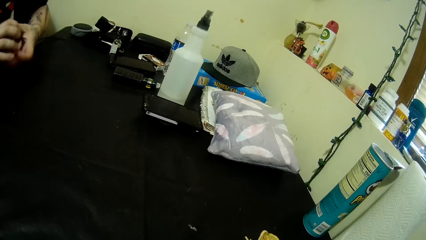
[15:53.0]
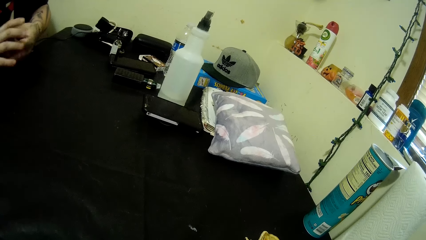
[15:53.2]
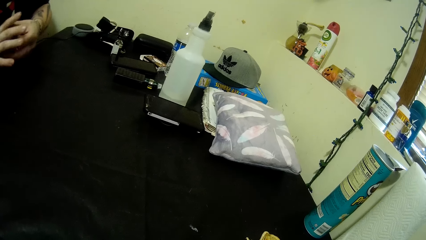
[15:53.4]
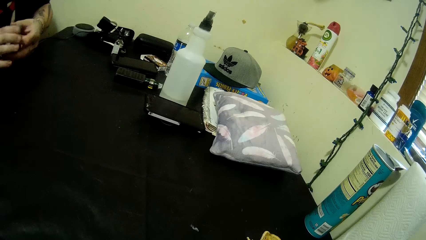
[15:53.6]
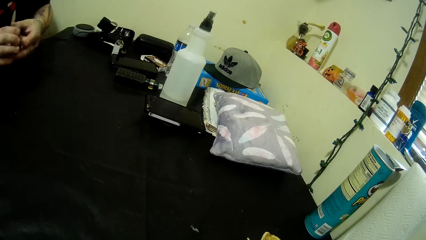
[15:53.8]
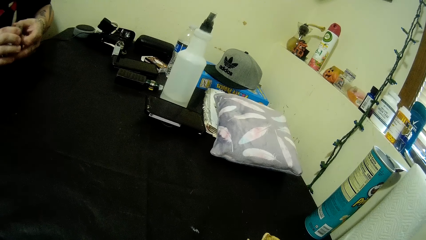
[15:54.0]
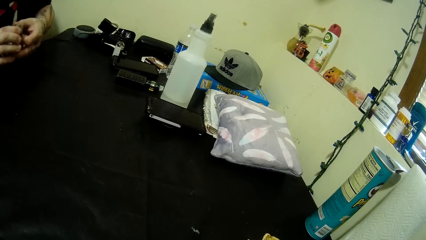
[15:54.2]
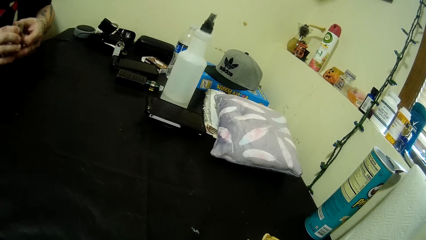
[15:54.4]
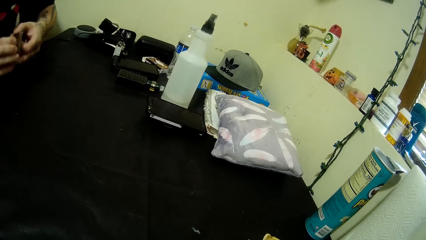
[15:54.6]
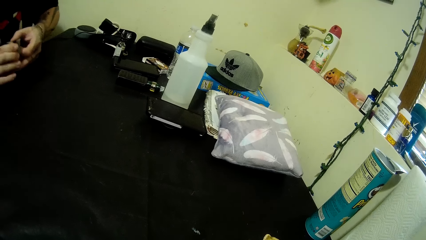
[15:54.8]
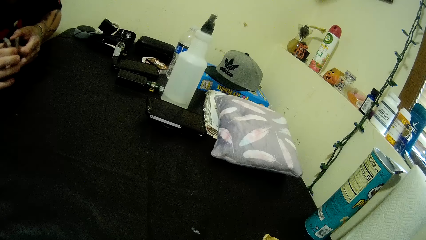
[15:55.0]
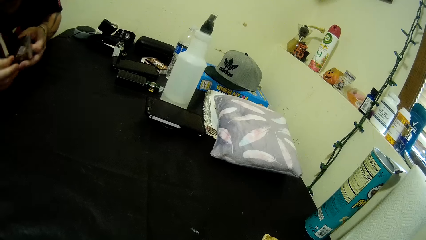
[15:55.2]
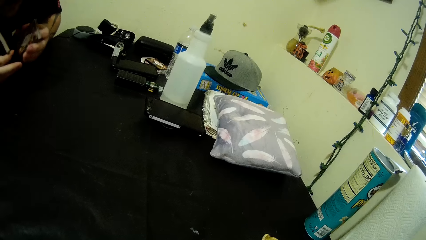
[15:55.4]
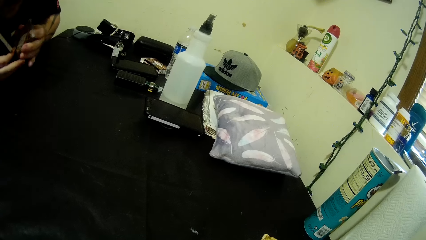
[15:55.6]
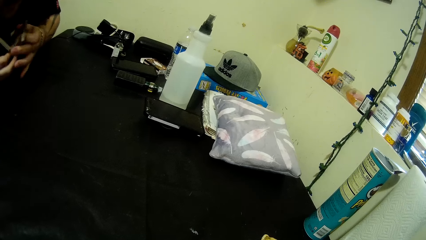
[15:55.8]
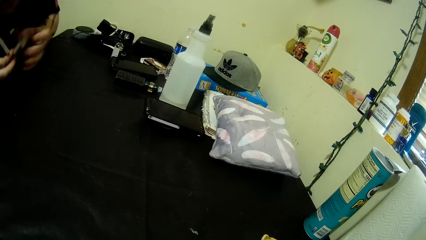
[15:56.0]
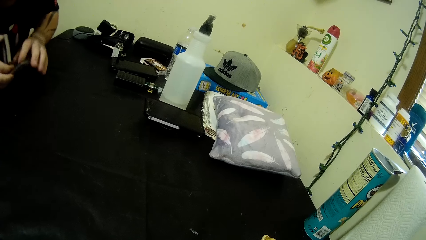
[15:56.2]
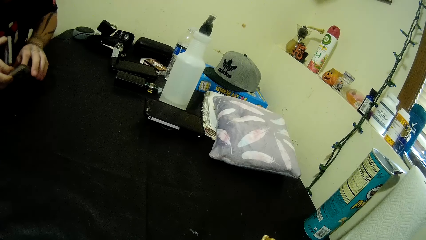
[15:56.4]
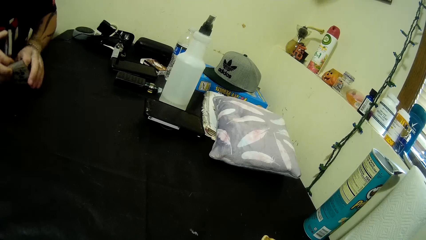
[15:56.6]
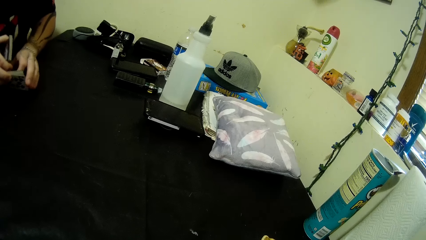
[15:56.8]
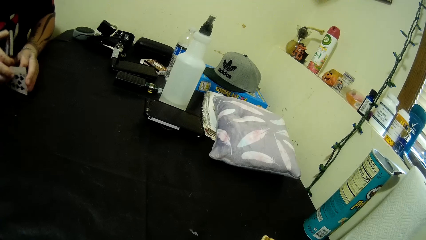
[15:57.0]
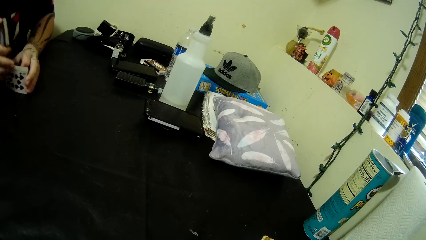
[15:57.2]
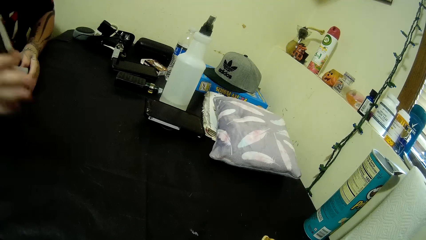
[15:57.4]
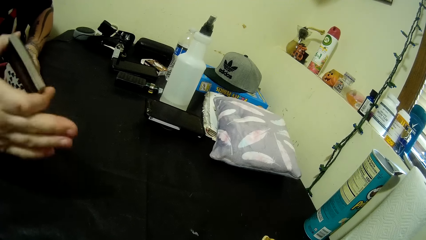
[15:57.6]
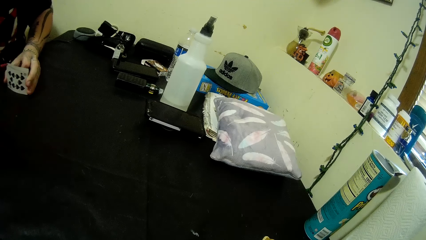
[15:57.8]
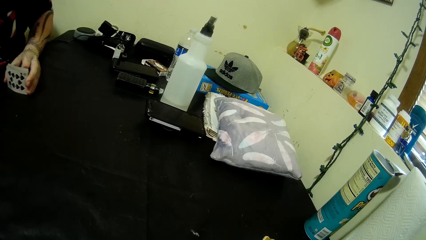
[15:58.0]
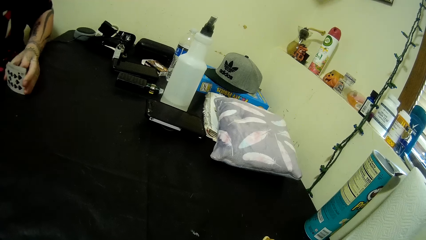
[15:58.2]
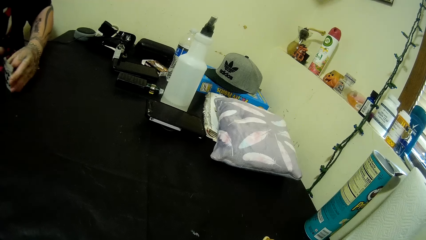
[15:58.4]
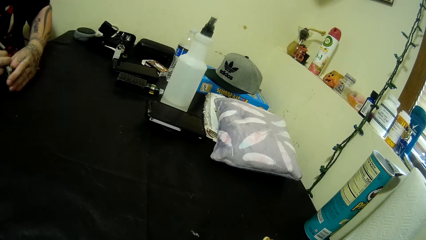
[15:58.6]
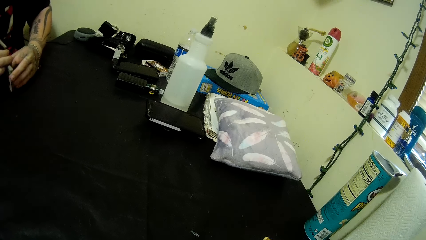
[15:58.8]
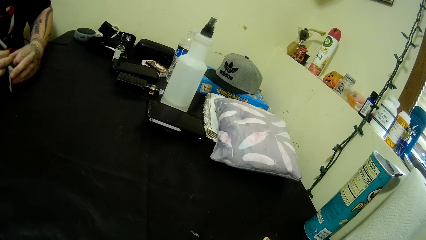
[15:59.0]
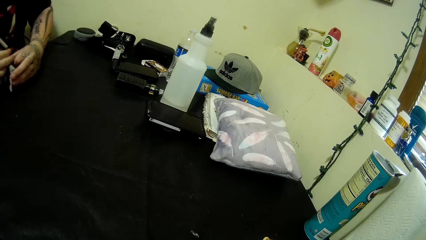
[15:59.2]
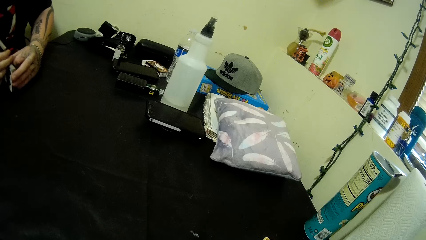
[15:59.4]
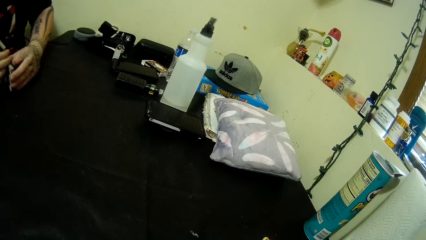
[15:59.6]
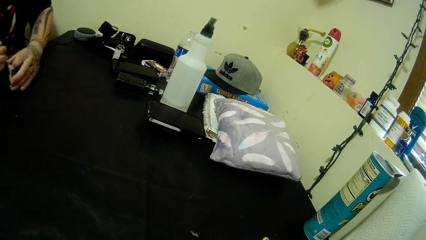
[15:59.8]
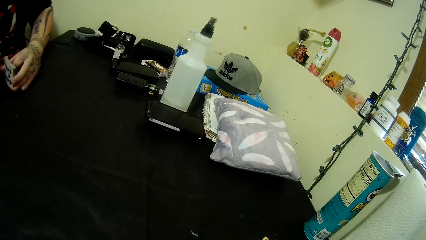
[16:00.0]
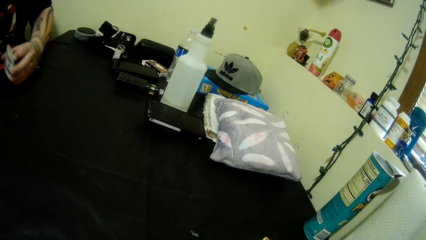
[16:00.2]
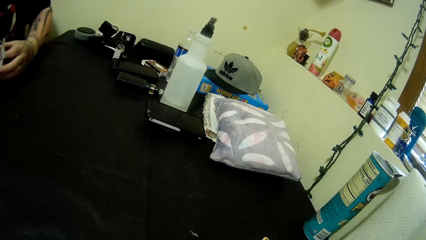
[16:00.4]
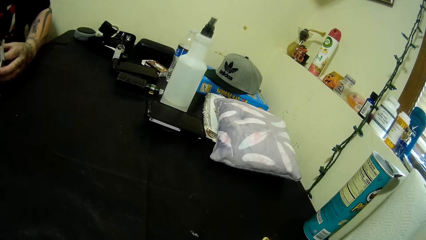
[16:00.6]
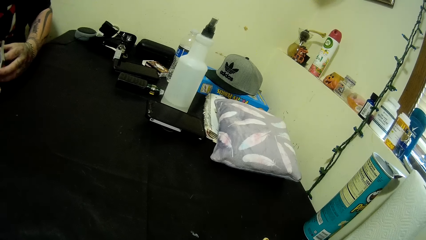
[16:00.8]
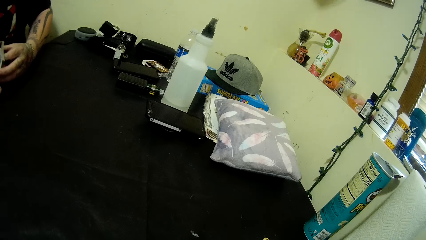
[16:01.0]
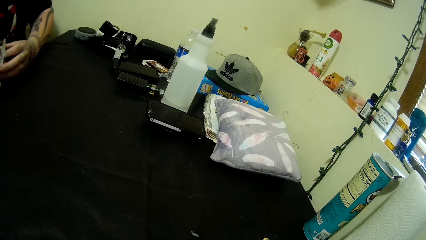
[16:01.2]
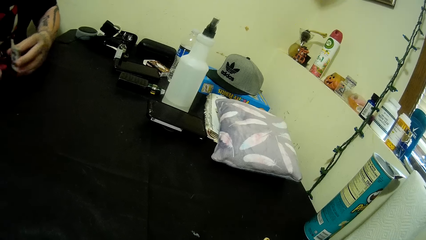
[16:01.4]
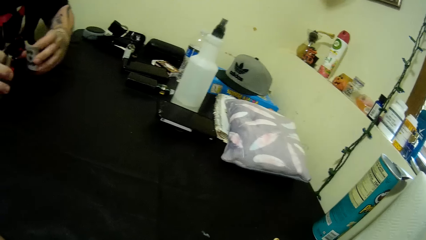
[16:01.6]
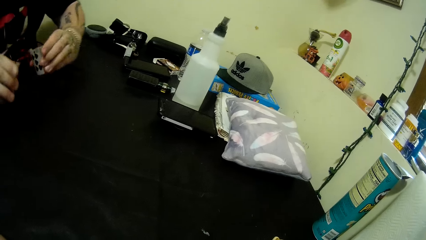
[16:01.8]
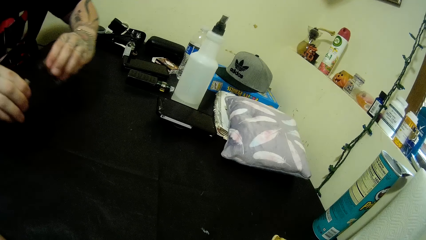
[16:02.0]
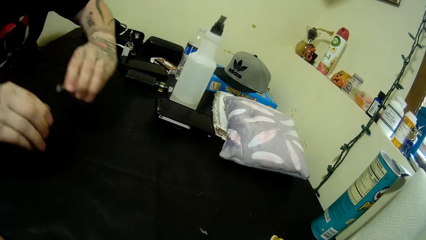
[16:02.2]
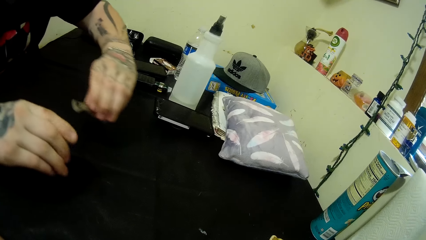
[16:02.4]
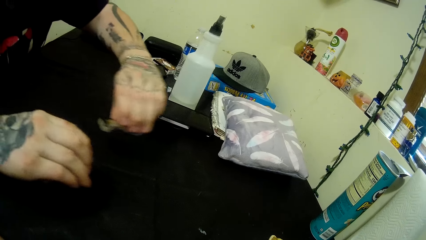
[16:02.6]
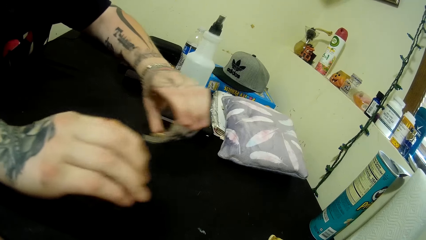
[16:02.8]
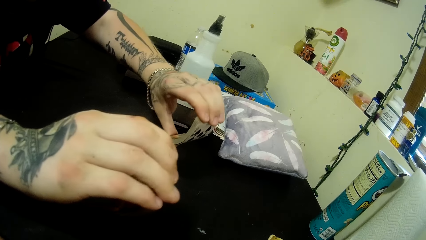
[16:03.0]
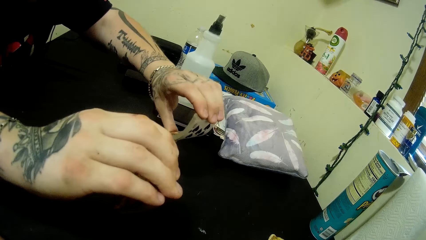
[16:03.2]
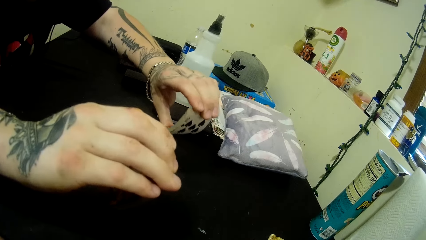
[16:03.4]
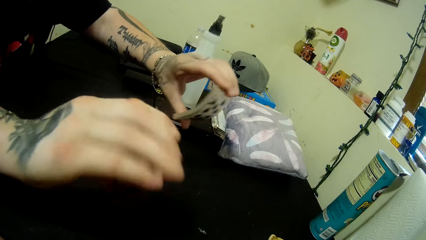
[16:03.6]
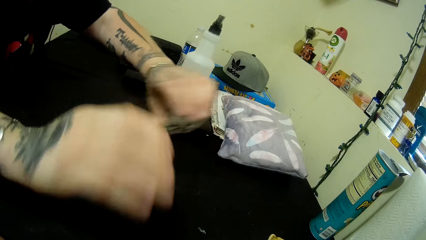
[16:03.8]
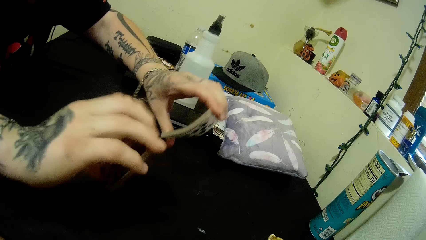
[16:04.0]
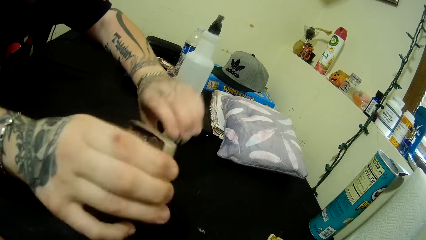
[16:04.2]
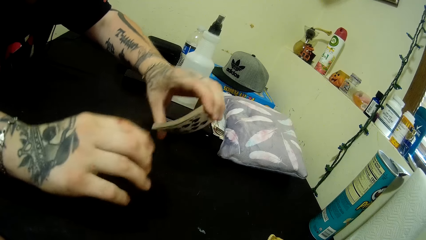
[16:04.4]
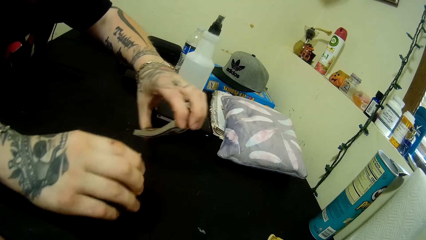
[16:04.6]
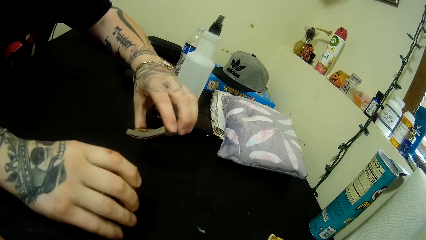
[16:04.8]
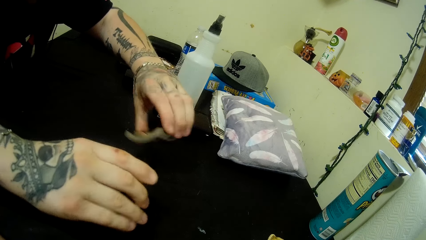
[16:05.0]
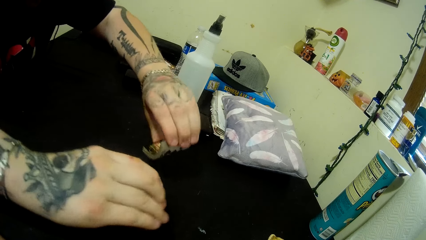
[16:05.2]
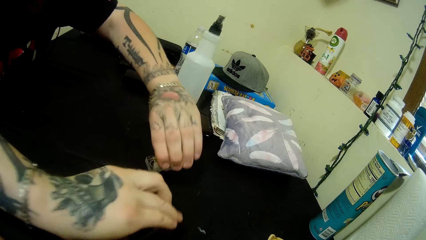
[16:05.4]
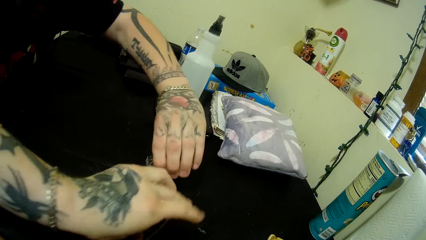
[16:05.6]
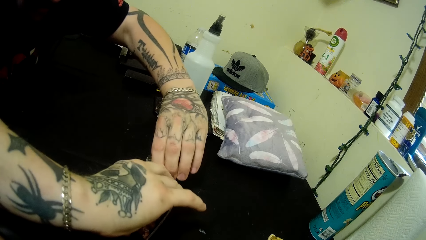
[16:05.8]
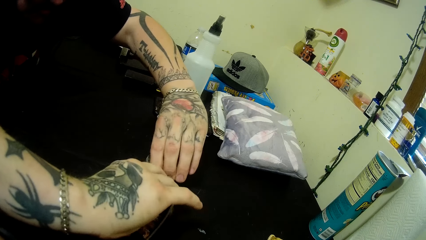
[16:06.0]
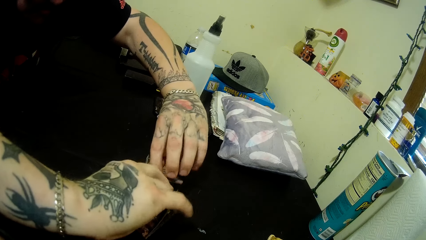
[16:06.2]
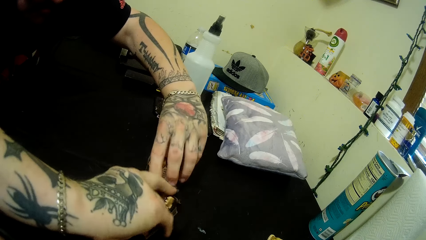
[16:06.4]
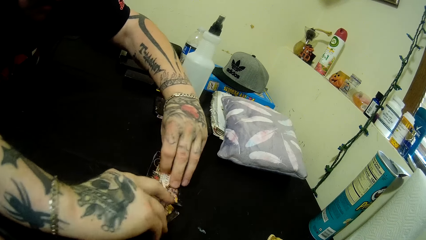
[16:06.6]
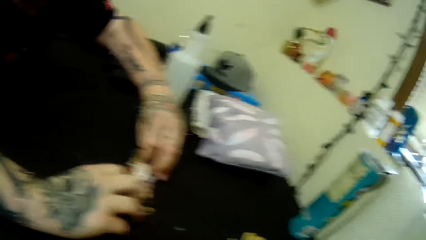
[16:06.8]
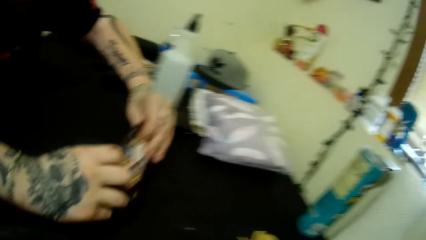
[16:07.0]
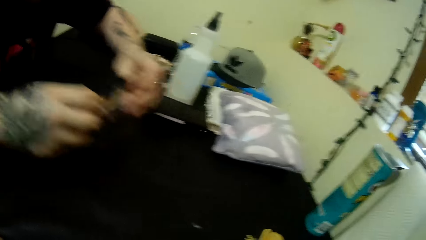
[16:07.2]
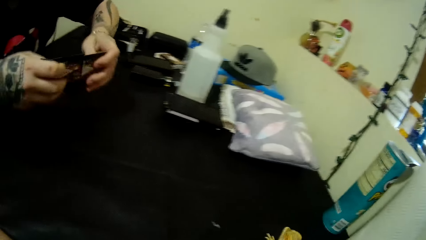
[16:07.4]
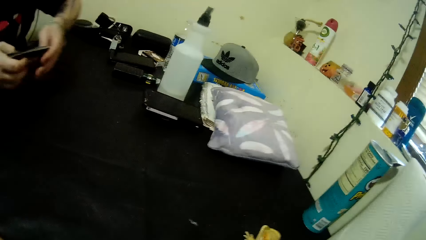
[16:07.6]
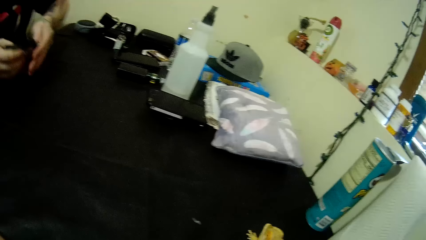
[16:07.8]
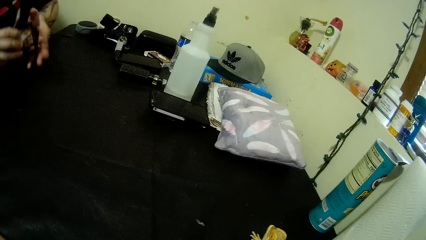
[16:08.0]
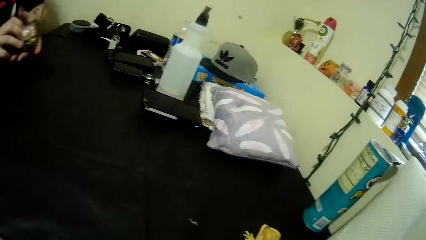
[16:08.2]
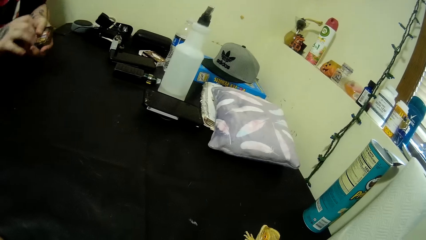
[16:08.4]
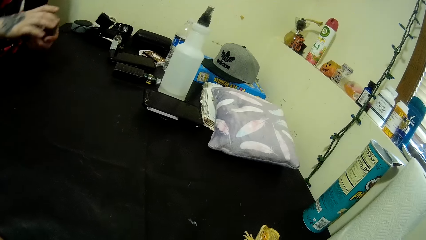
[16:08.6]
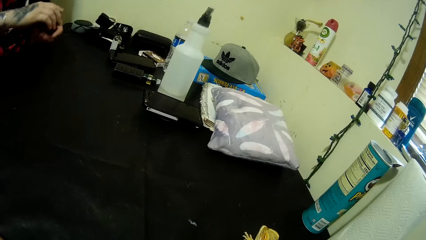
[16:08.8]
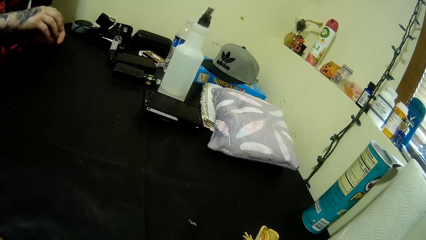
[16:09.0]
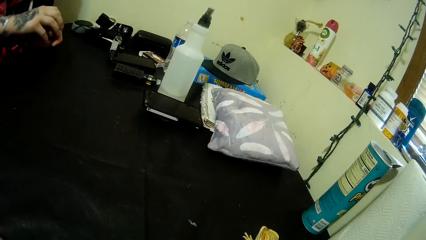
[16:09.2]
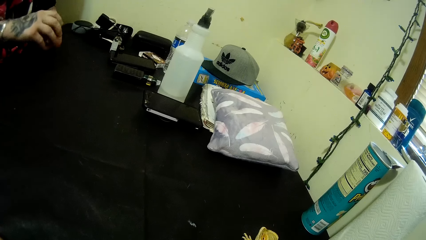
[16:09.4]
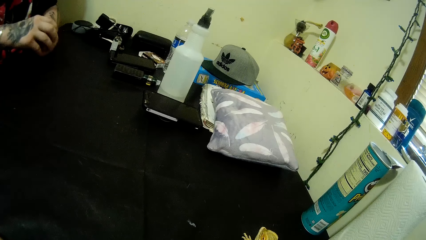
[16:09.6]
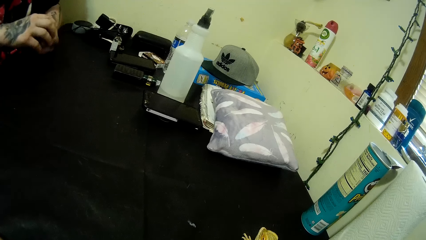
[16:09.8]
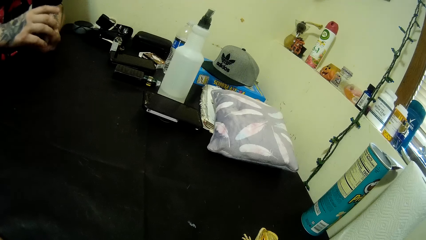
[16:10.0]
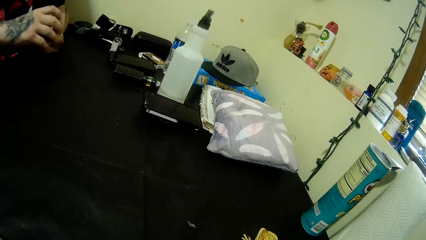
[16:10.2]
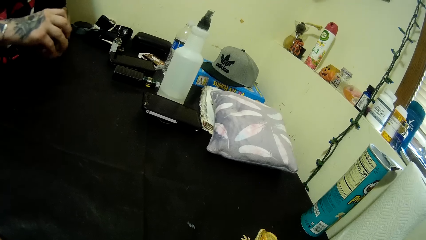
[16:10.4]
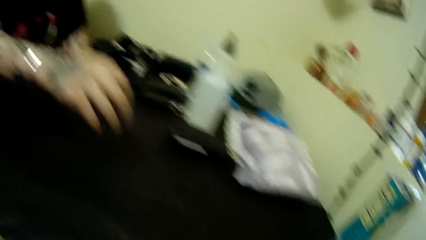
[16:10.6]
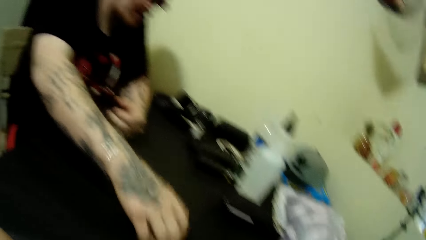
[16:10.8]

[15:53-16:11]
The camera wearer turns the cards. A man talks to the camera wearer. The camera wearer holds the card. They move the cards. They show the hand with the card. The man plays with the cards in his hands. The camera wearer moves their hands. They put the cards on the table. The man arranges the cards in his hands. The camera wearer arranges the cards.
